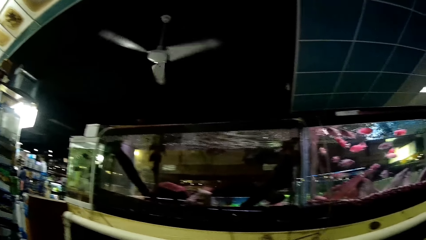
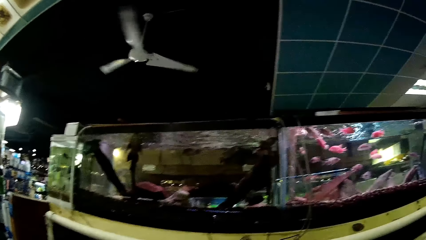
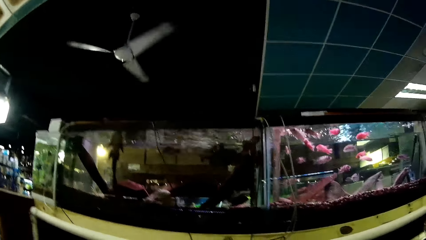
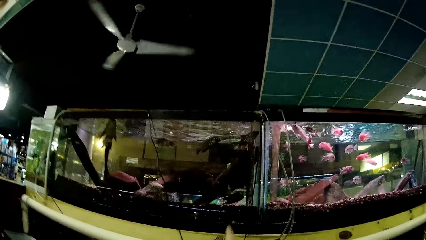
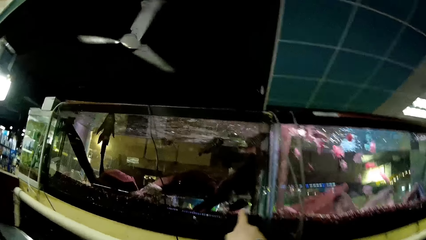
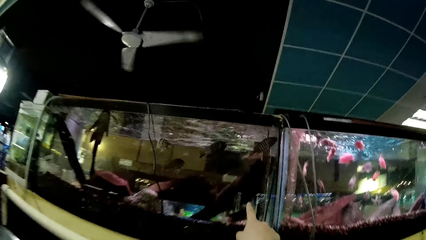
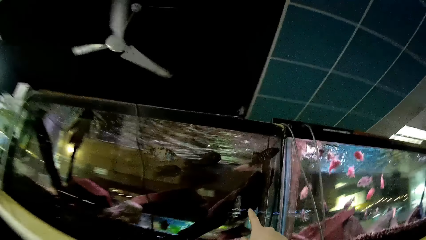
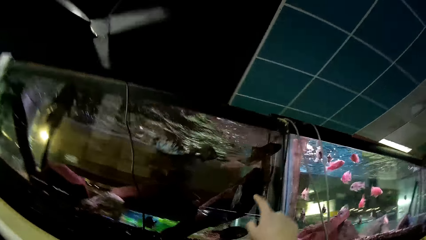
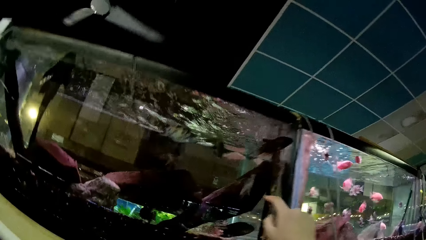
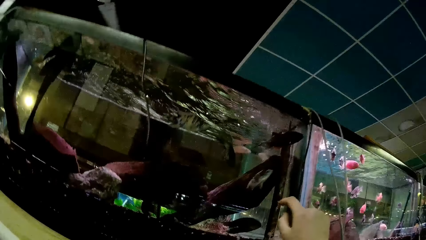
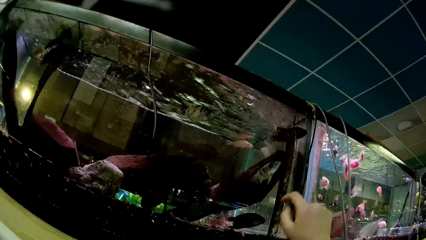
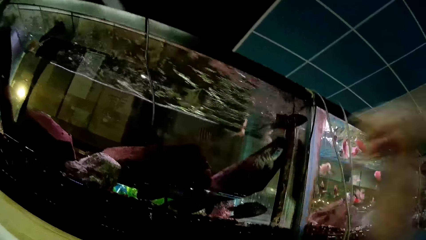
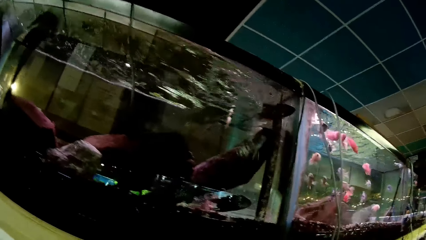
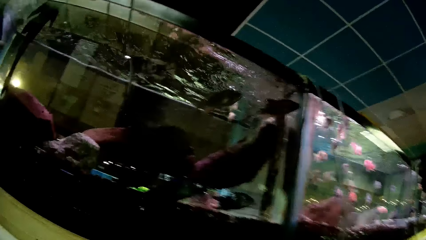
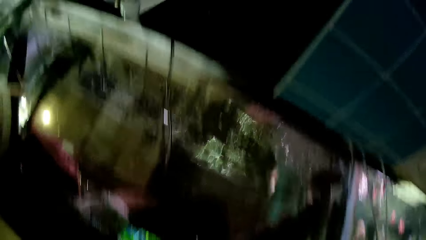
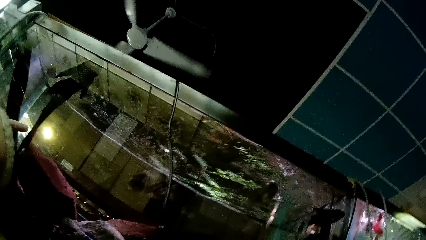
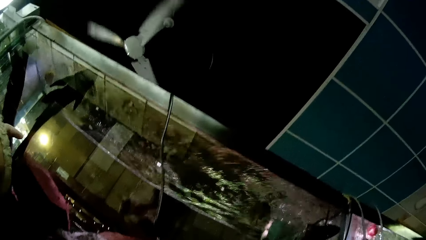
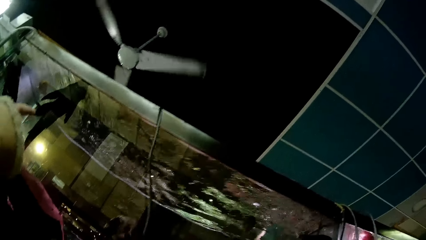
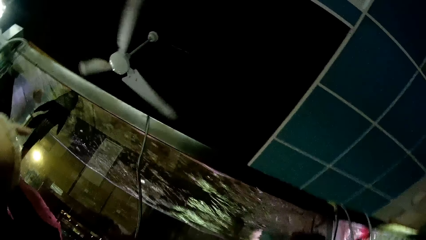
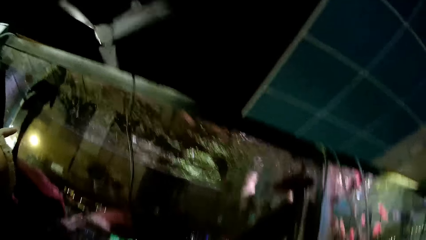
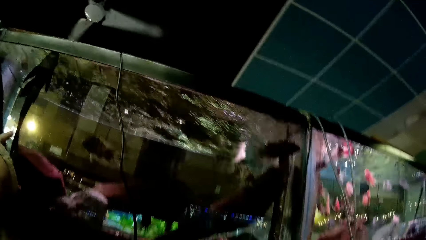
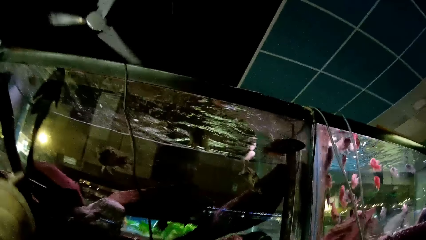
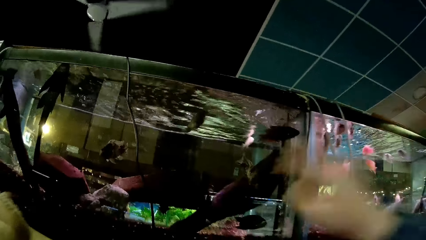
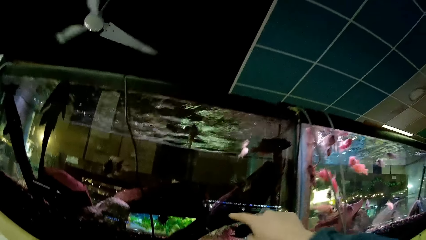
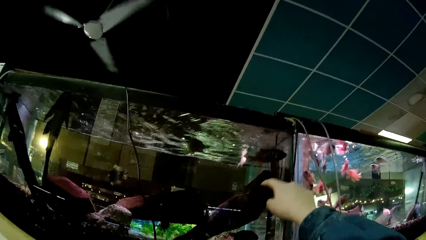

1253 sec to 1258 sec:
The camera wearer touches a glass transparent tank with the right hand. They point towards an aquarium fish. They adjust the head camera with the right hand. The woman points on aquatic animals in the glass transparent tank.

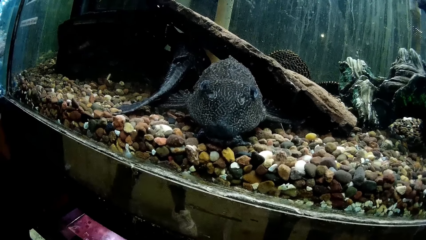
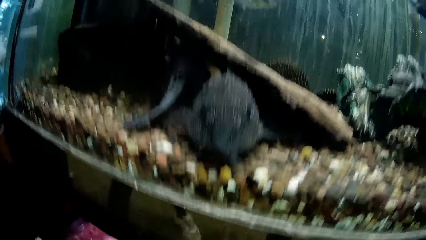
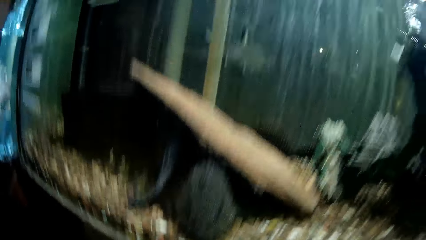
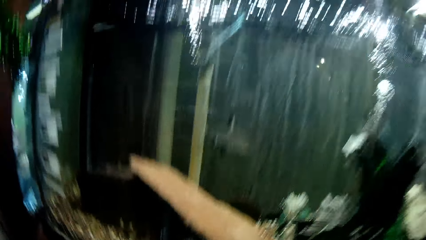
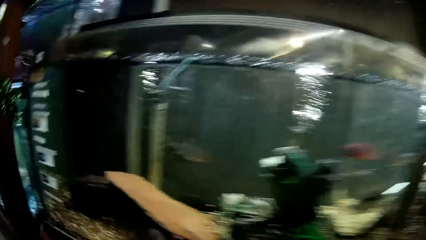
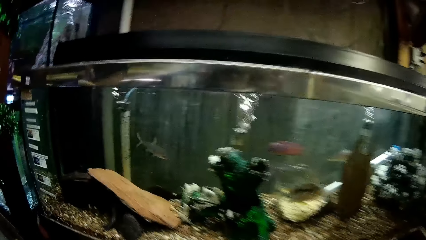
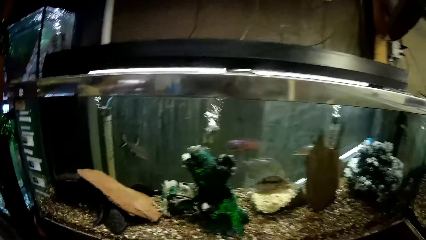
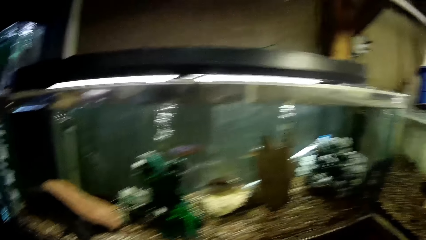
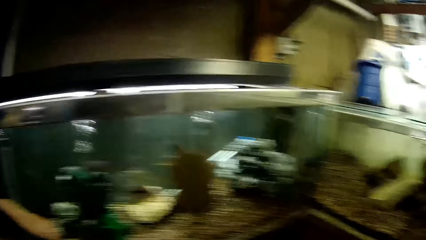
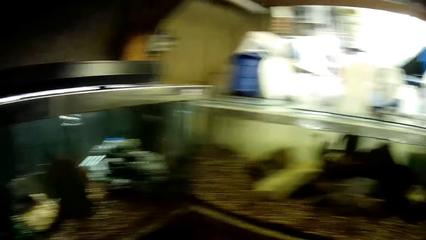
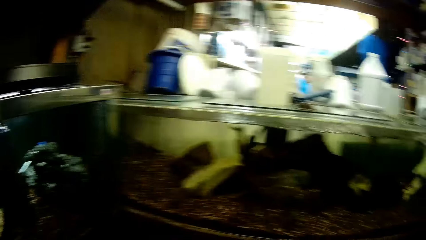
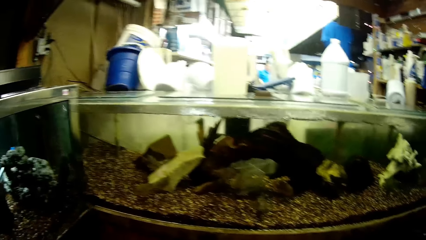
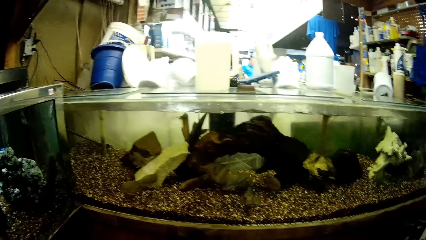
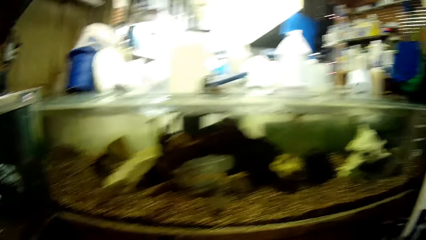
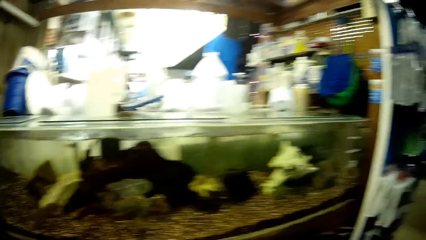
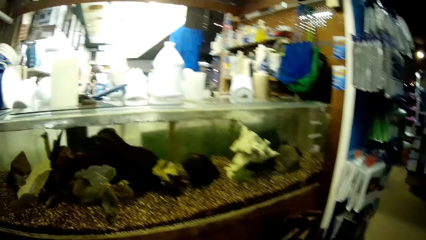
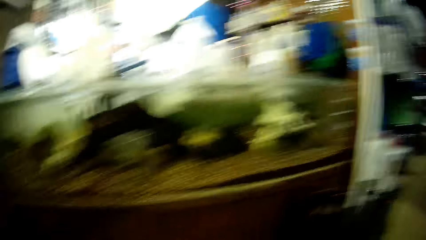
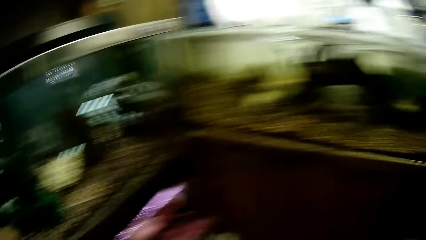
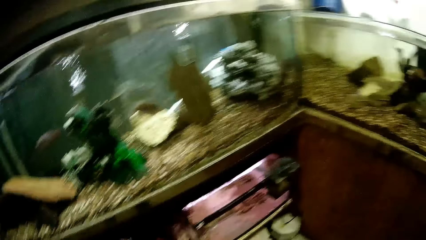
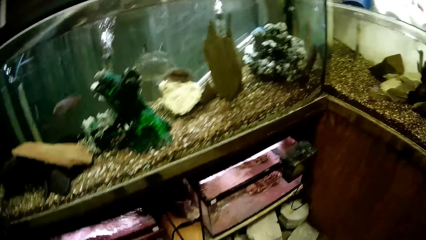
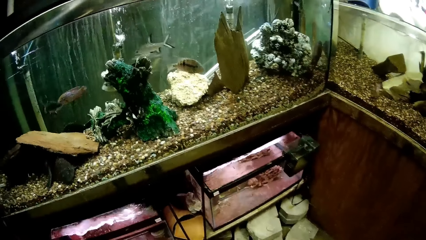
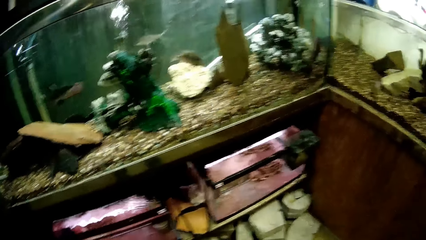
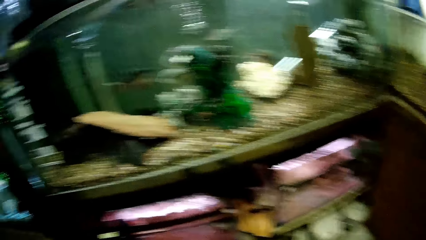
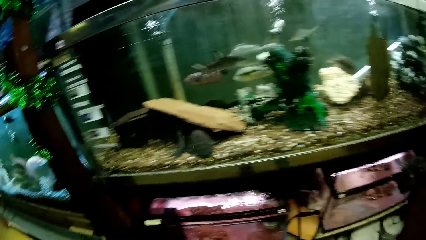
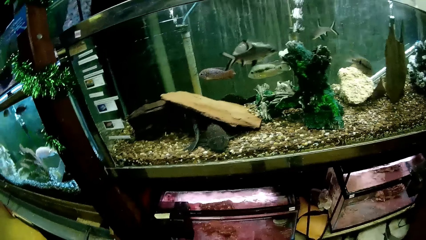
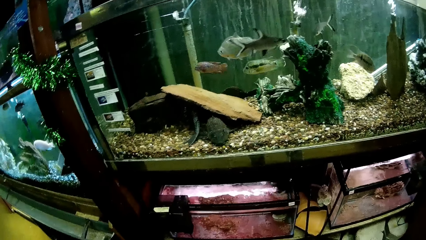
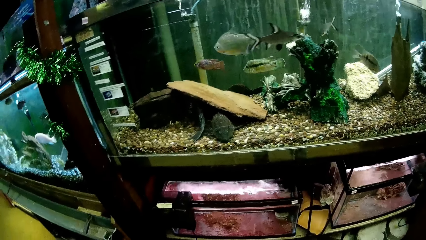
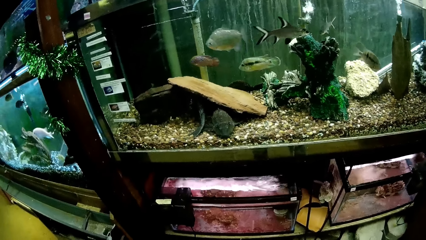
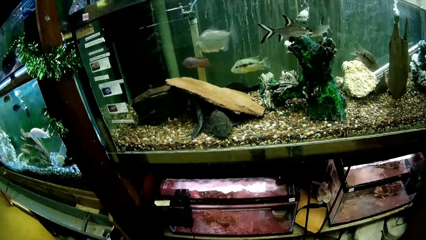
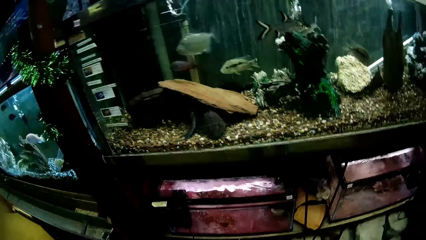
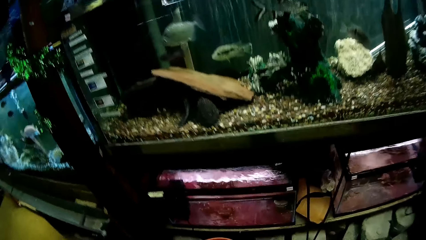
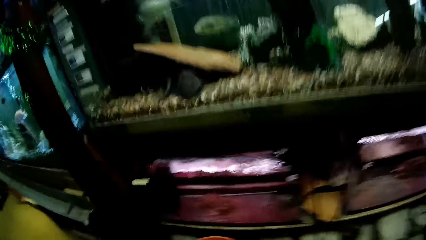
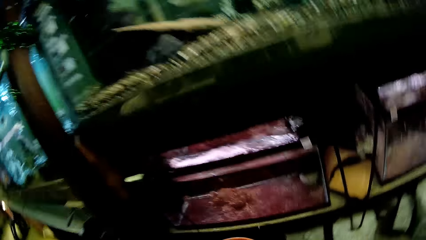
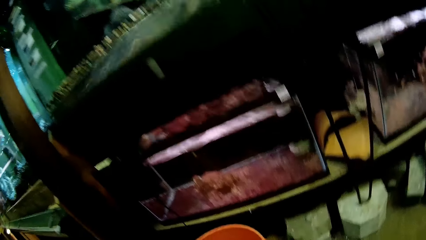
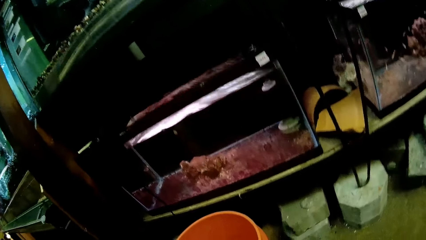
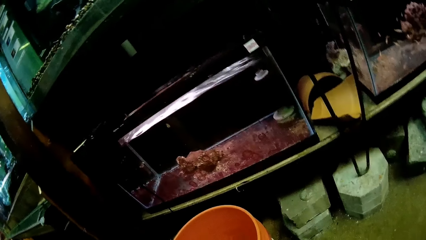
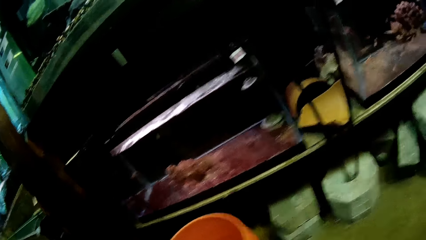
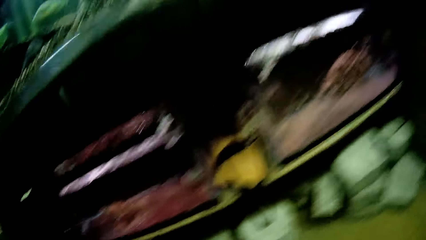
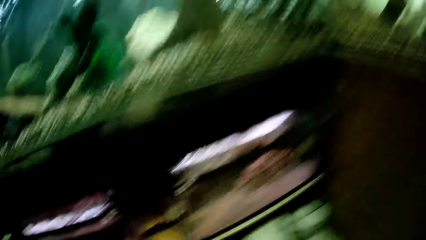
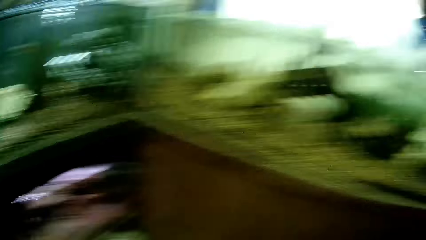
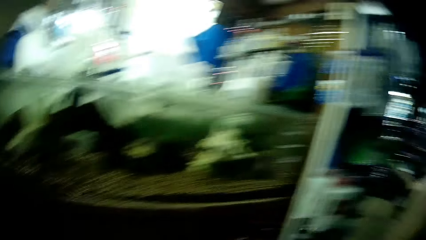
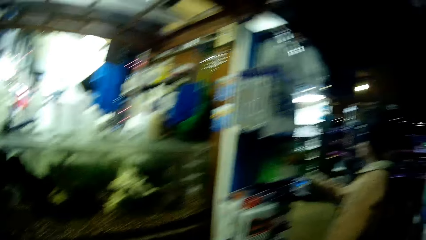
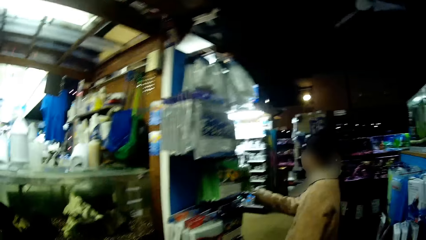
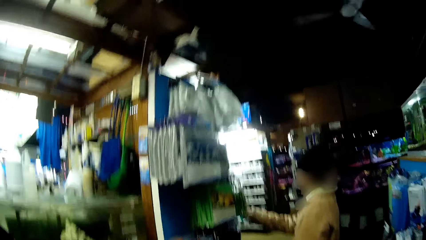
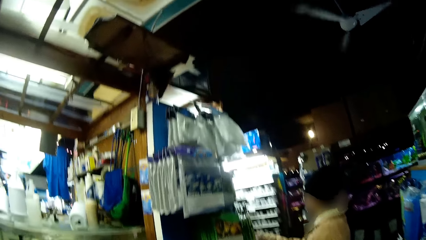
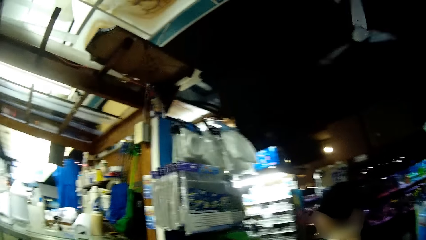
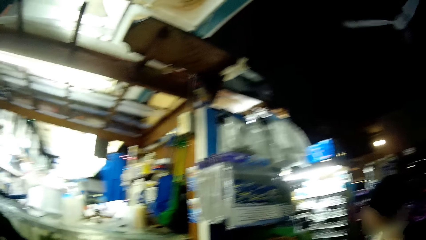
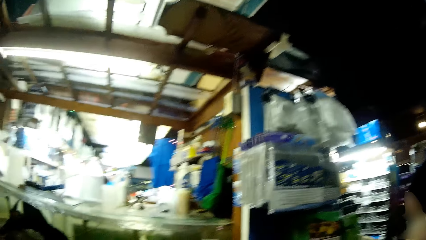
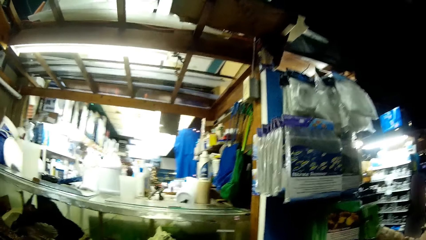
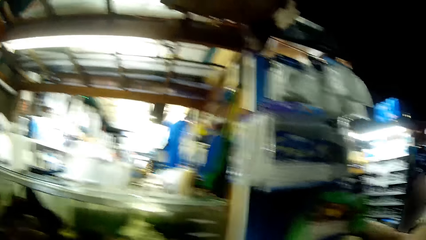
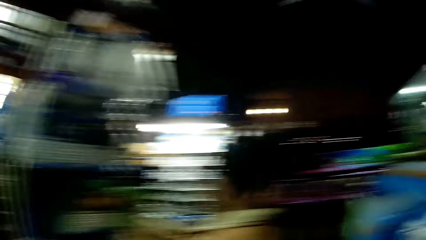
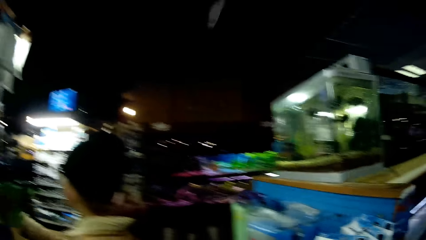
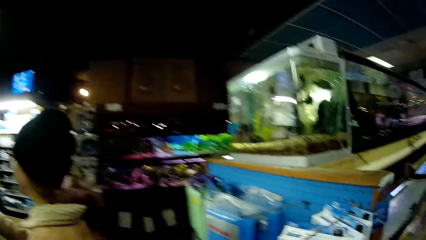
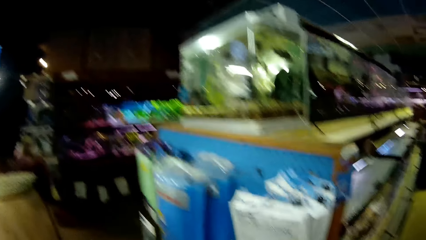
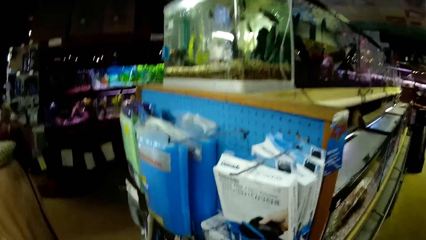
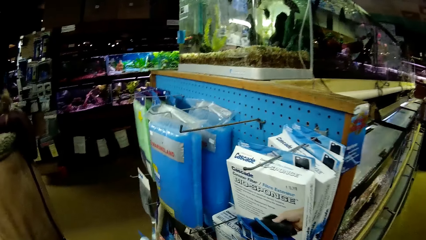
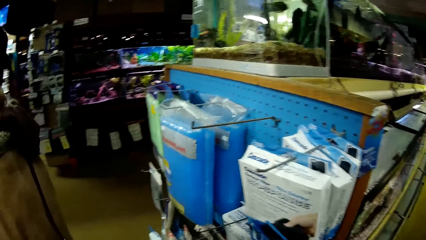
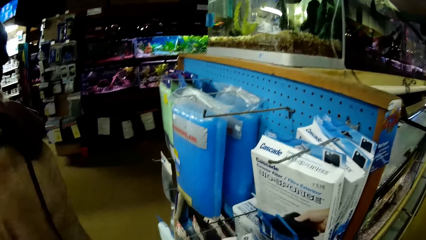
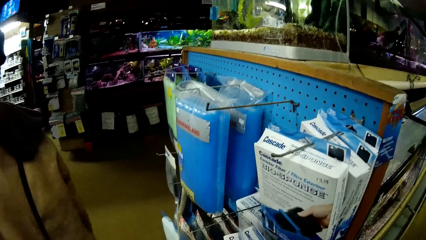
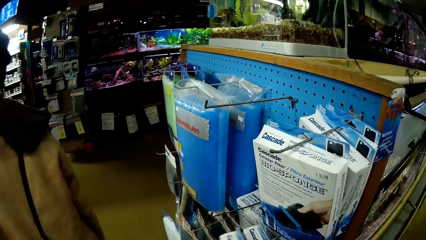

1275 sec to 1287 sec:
The camera wearer stares around at aquatic animals at a transparent tank. They walk towards the woman.
